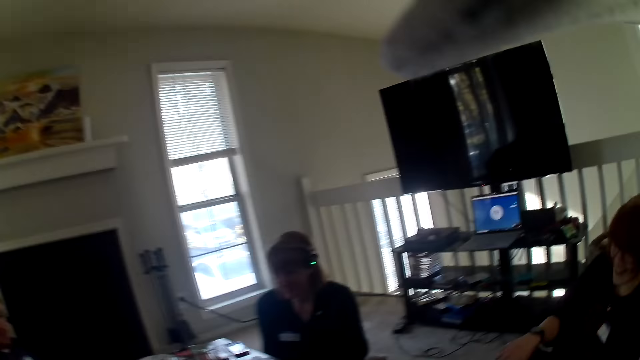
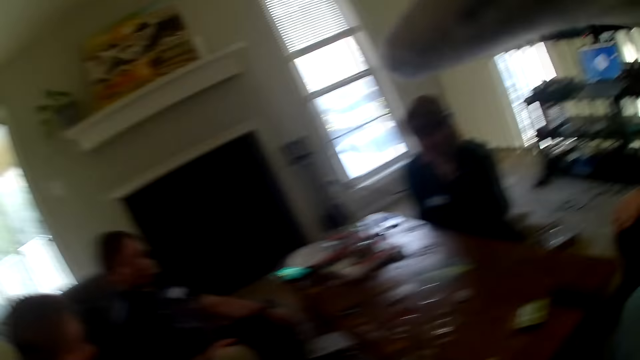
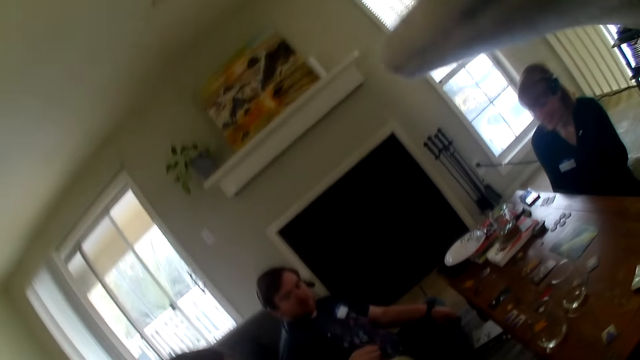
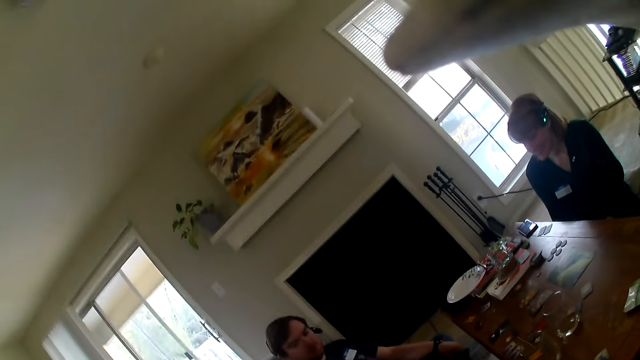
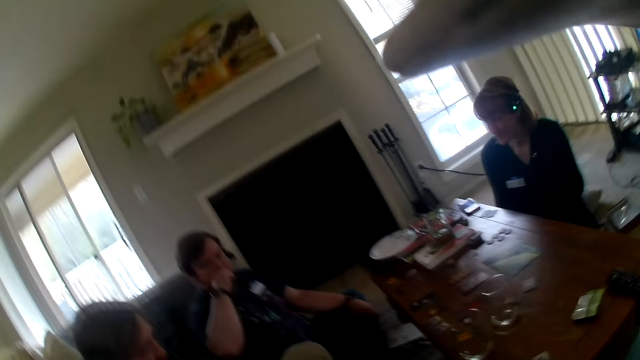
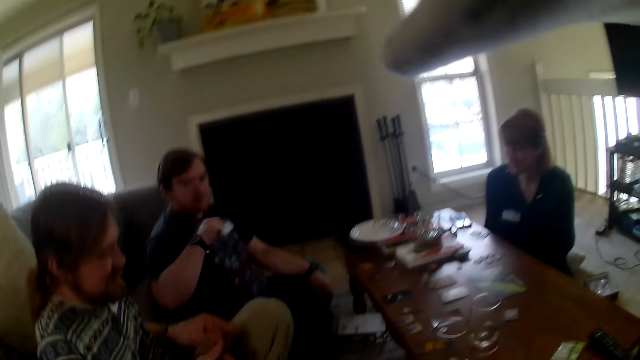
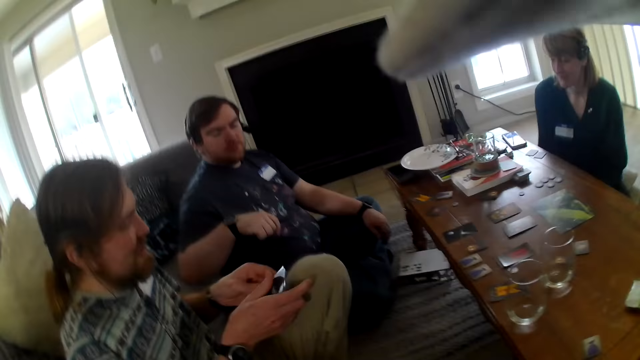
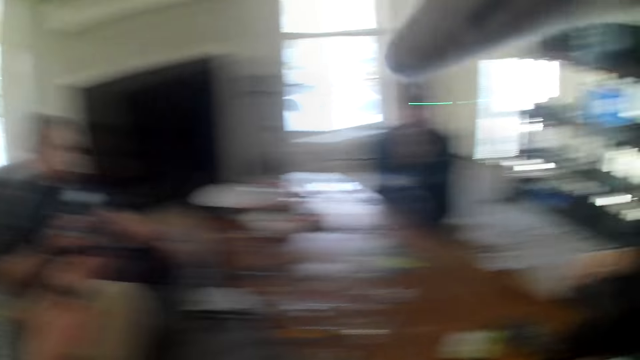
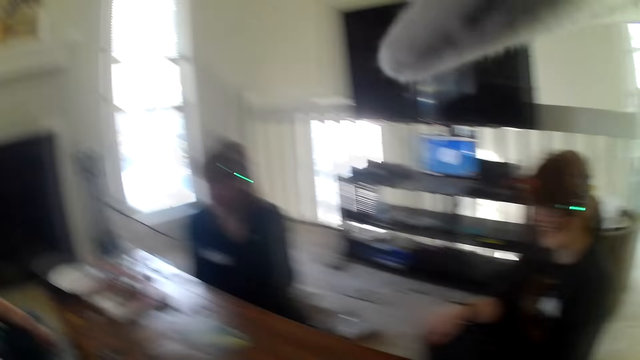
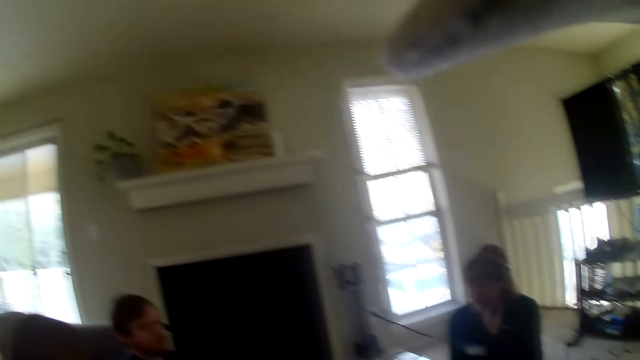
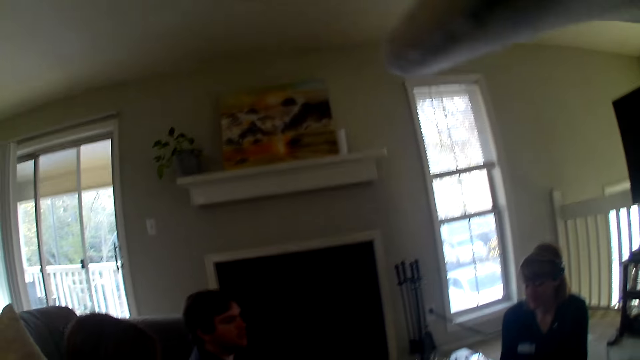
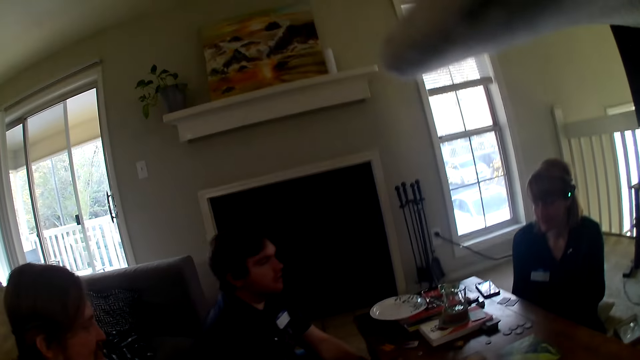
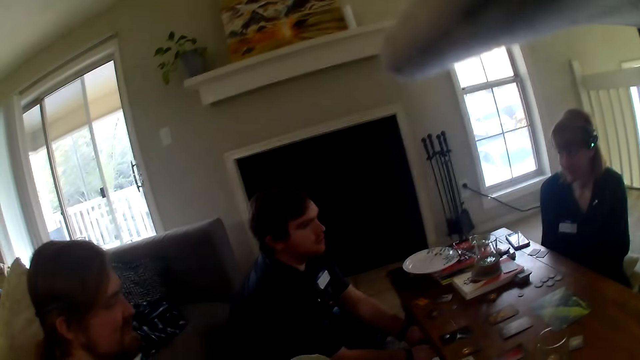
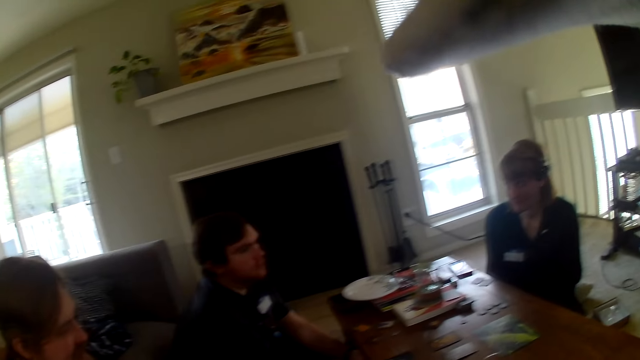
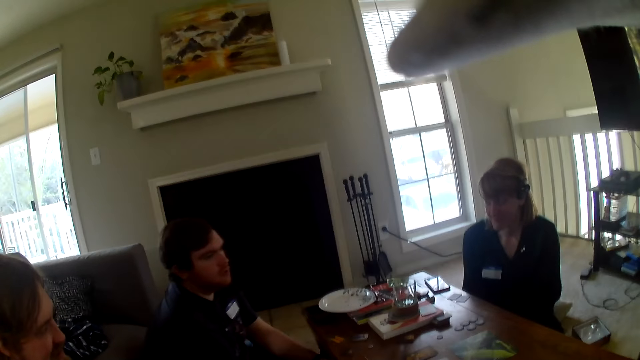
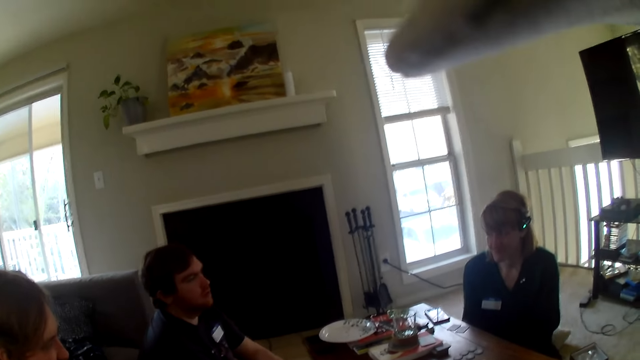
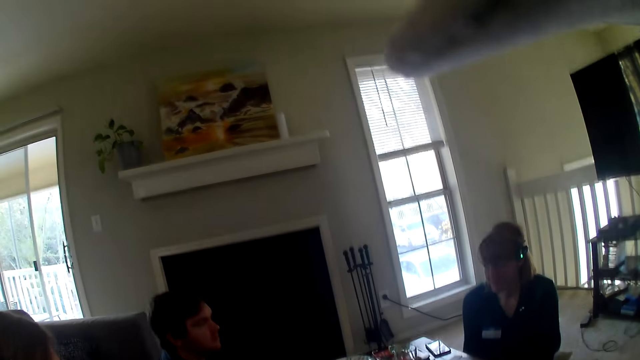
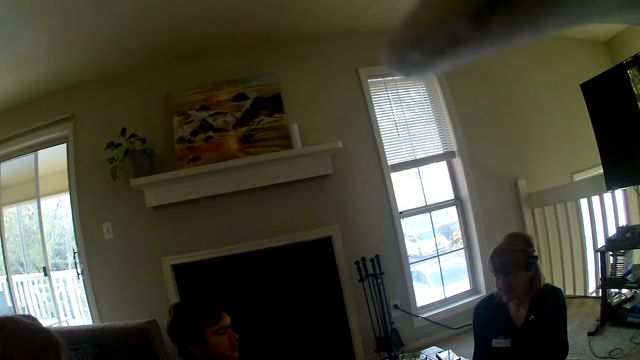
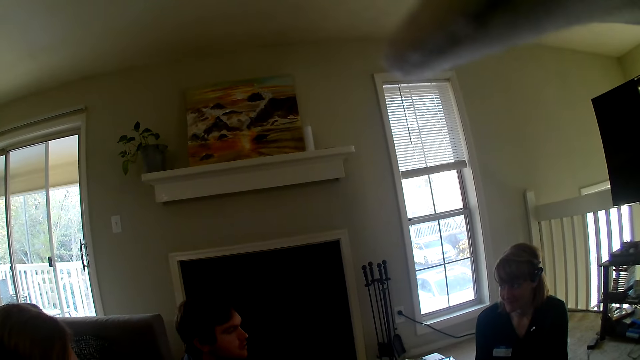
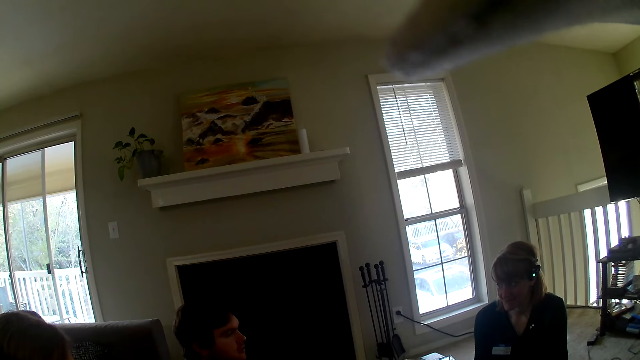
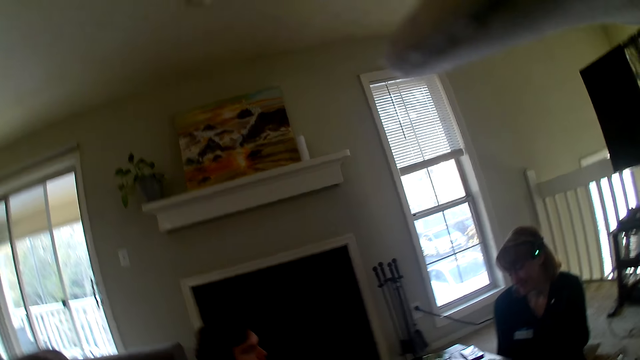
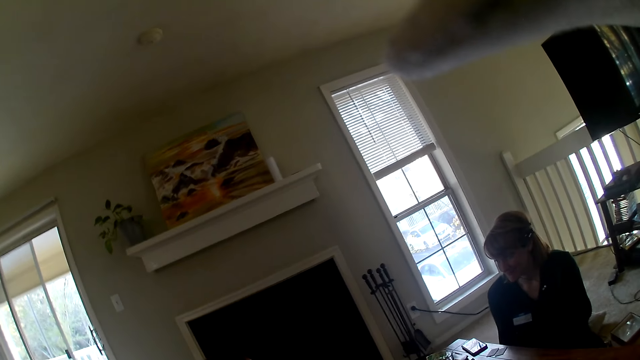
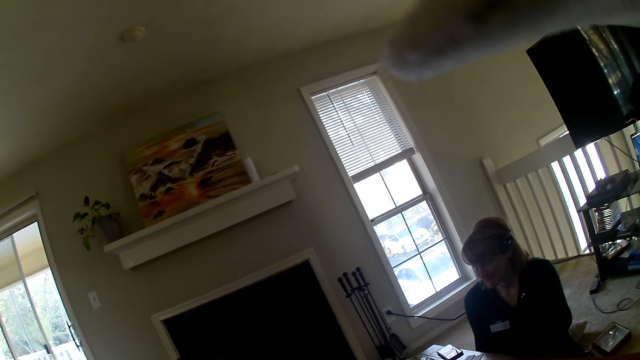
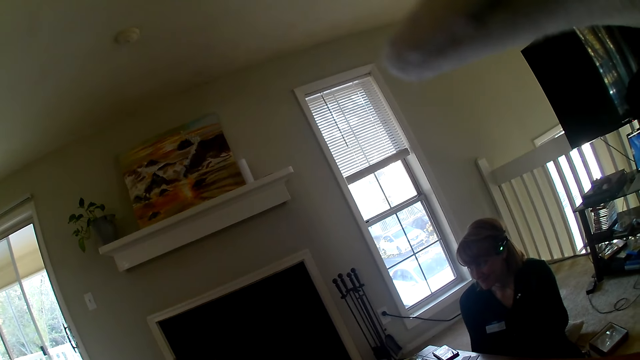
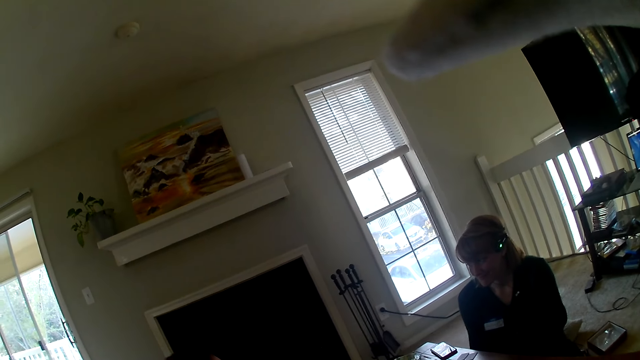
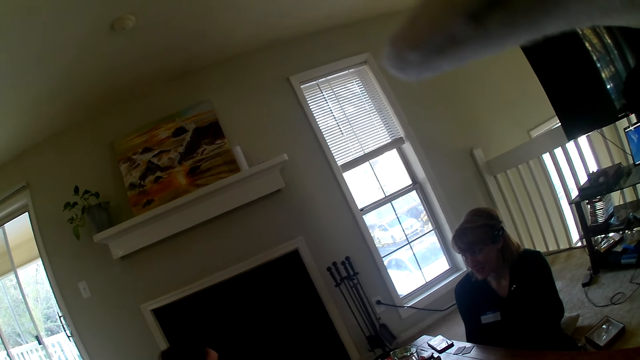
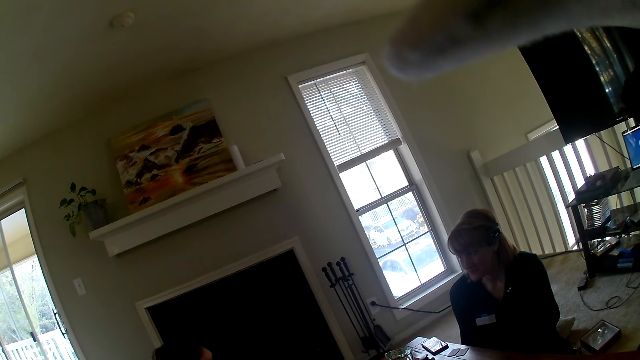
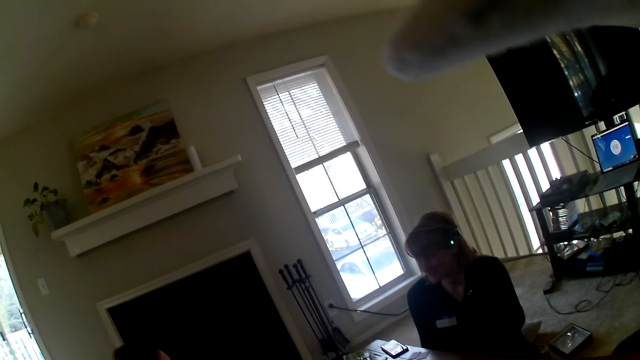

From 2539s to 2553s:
The camera wearer looks around.

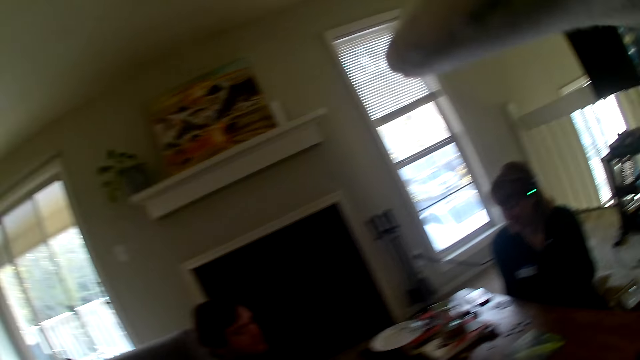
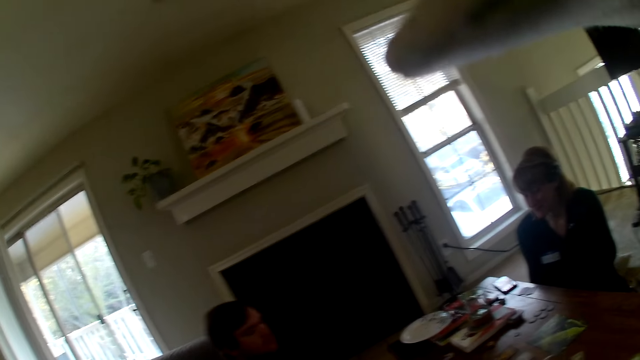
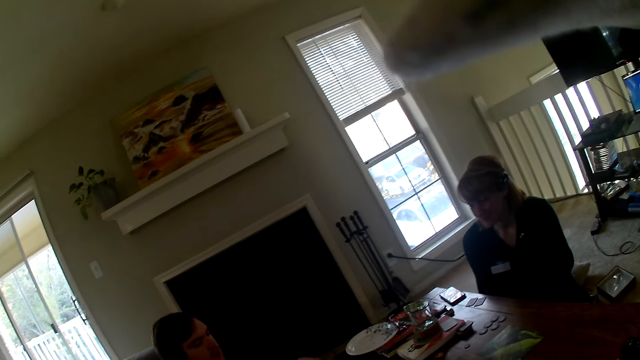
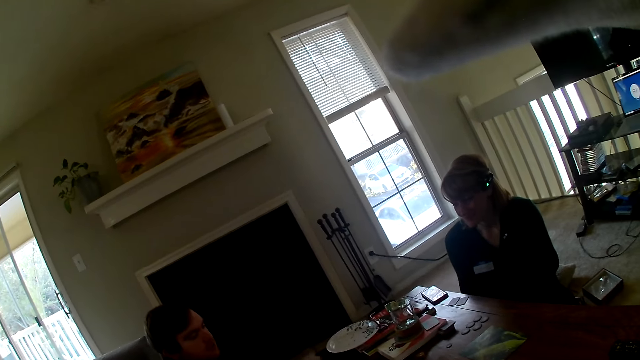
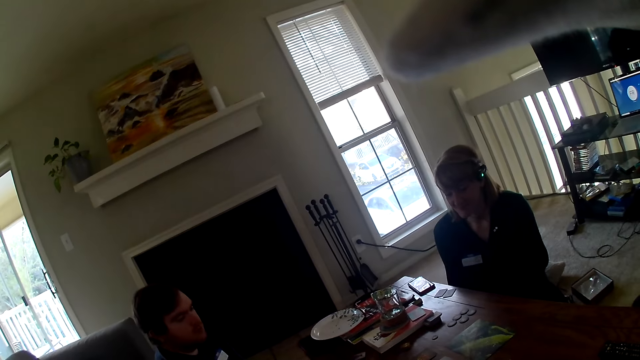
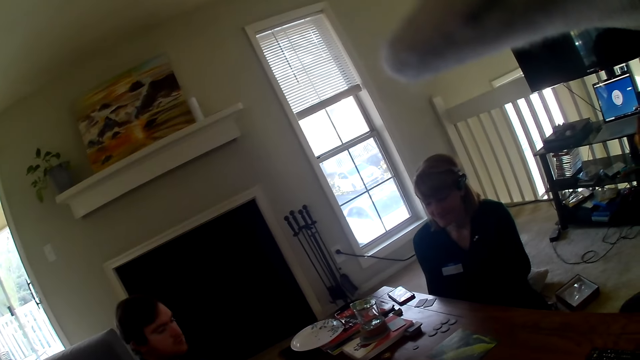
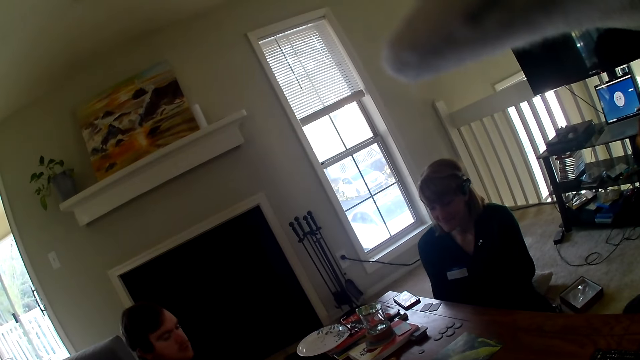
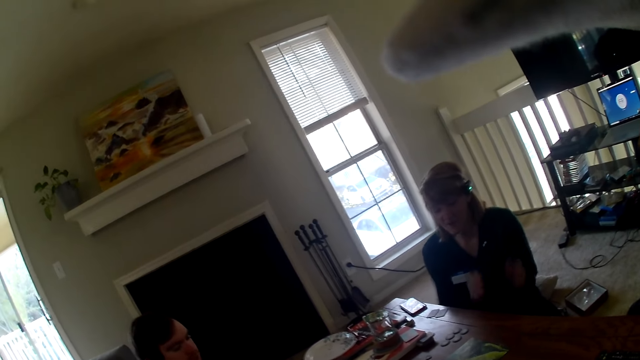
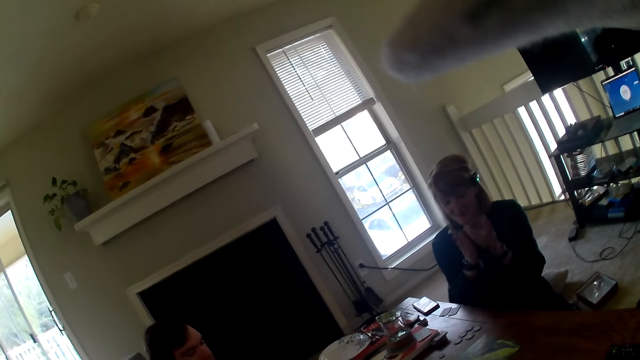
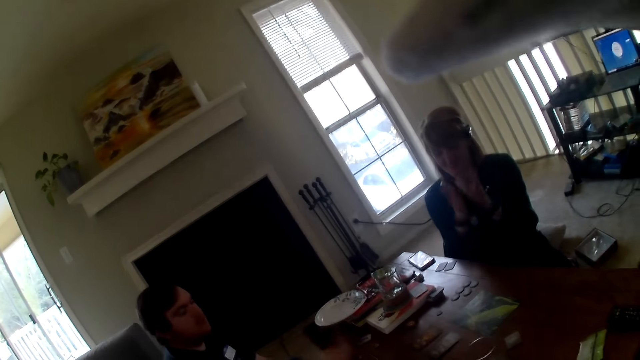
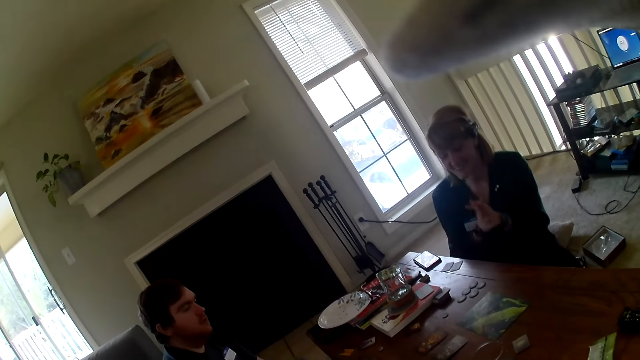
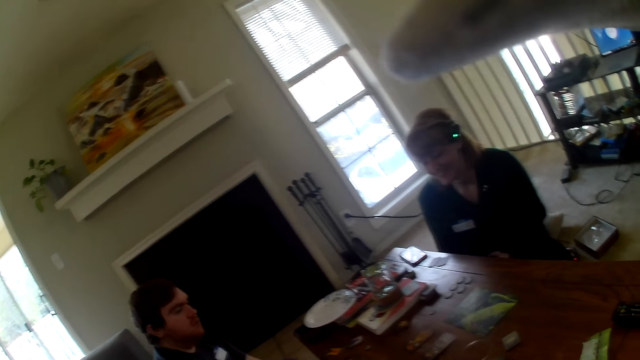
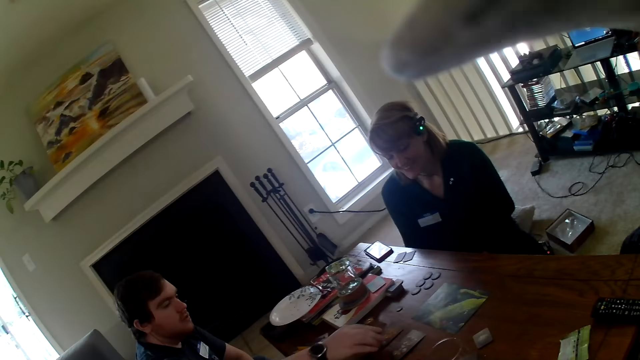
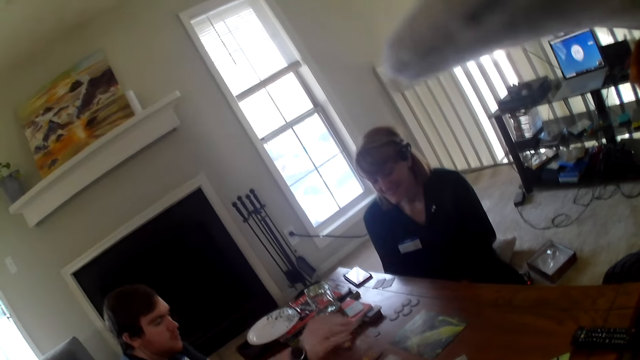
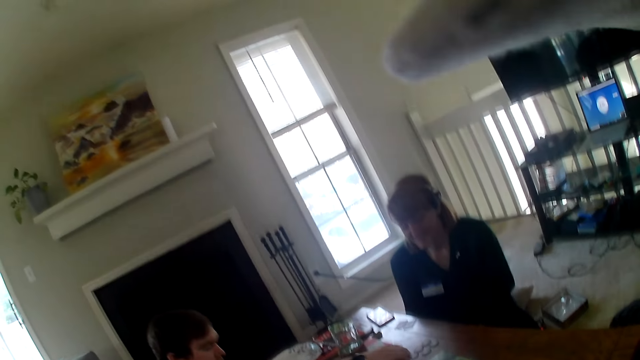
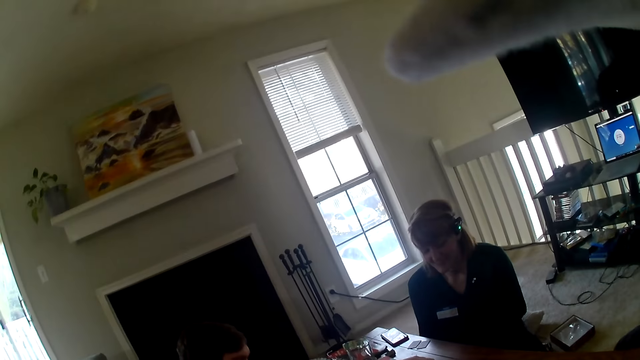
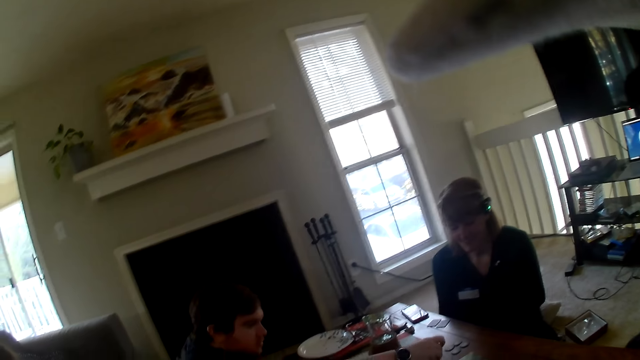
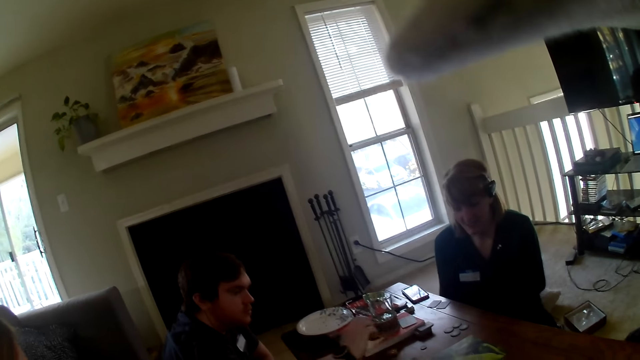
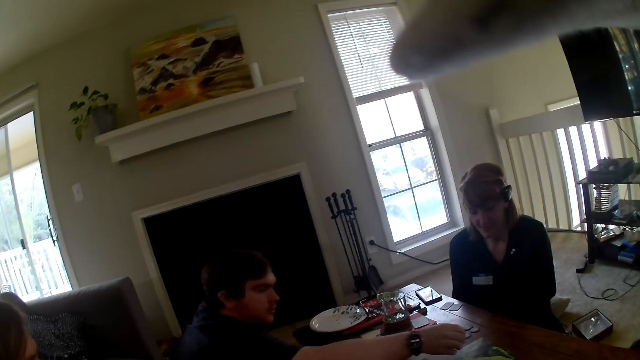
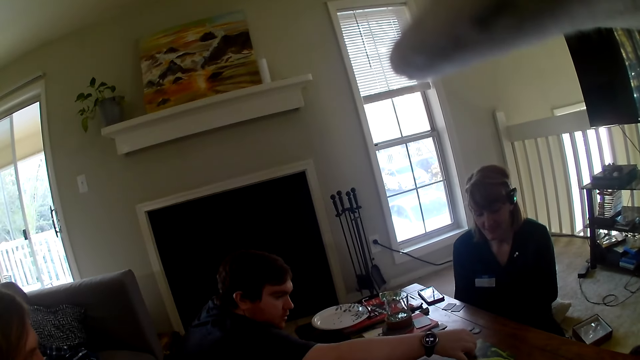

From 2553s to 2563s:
A woman claps her hand. A man moves something on the table. The man places the card on the table. The man picks up the card from the table.
